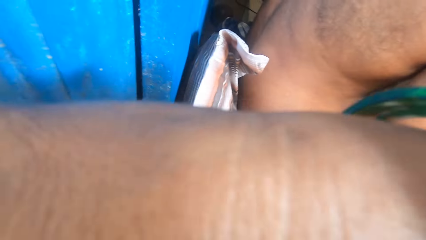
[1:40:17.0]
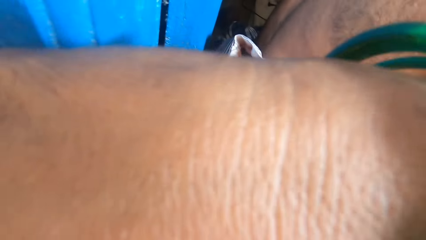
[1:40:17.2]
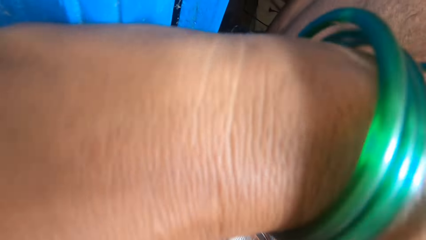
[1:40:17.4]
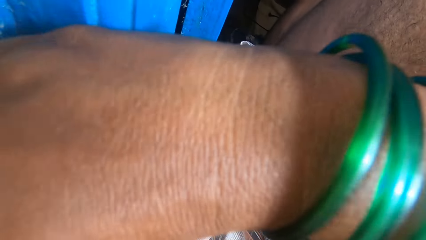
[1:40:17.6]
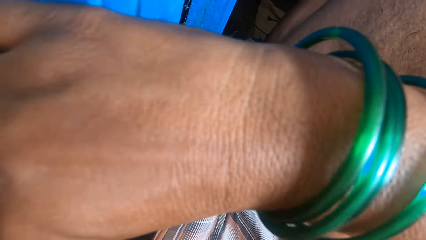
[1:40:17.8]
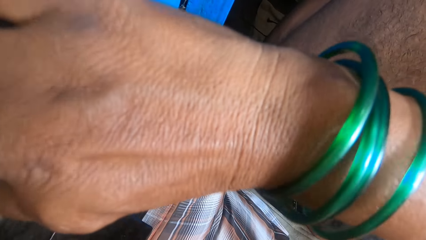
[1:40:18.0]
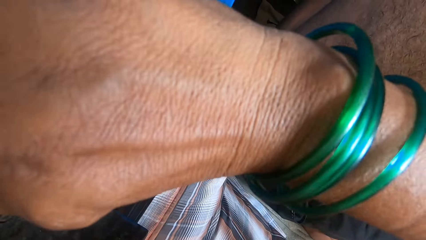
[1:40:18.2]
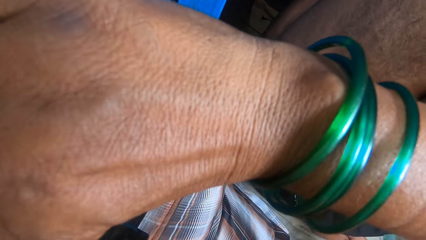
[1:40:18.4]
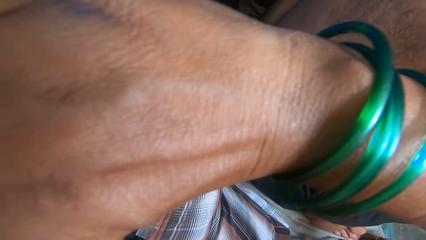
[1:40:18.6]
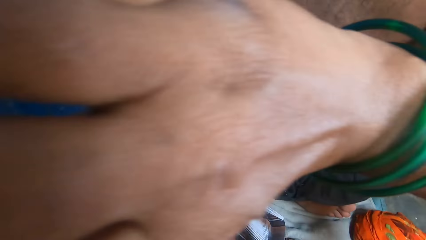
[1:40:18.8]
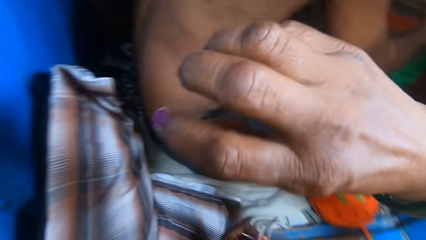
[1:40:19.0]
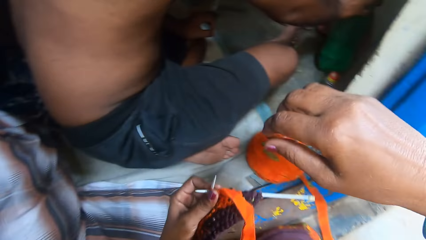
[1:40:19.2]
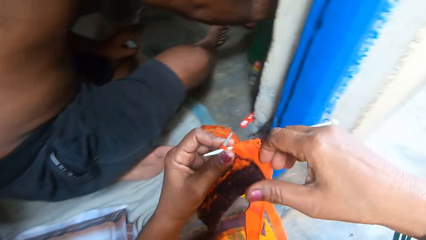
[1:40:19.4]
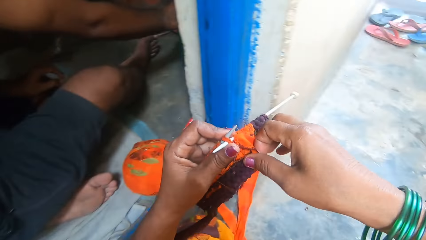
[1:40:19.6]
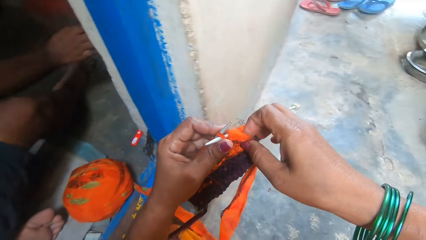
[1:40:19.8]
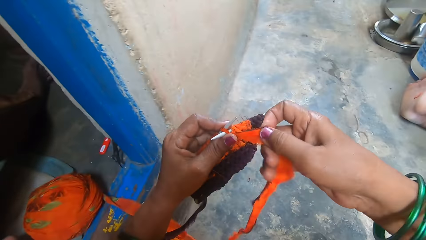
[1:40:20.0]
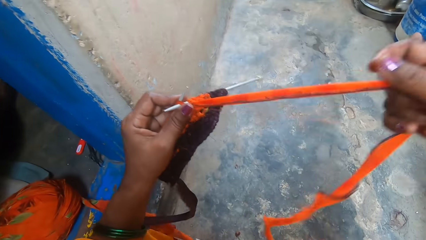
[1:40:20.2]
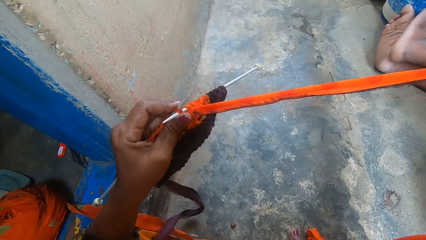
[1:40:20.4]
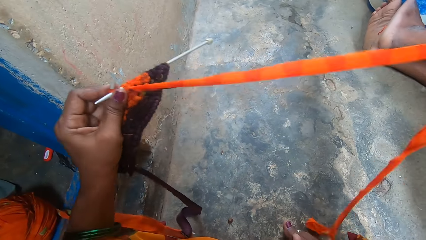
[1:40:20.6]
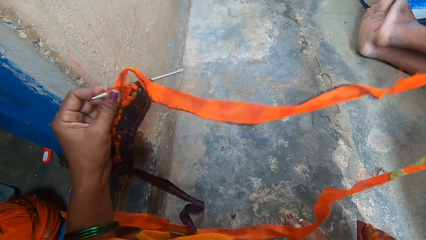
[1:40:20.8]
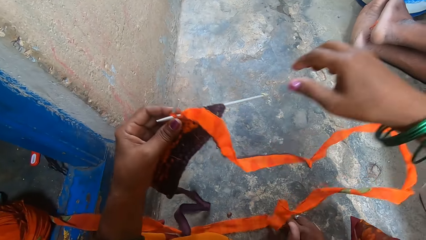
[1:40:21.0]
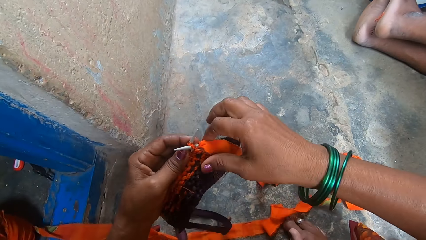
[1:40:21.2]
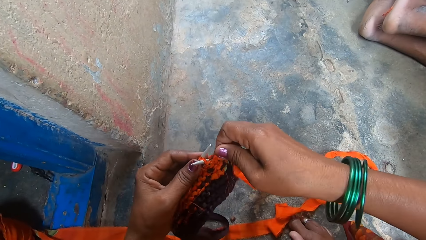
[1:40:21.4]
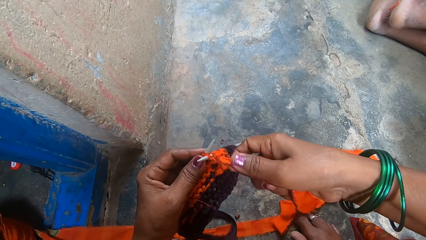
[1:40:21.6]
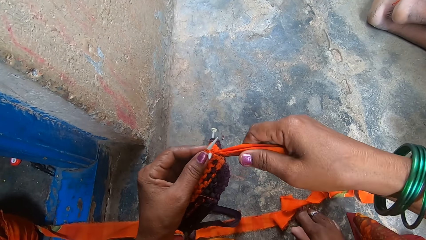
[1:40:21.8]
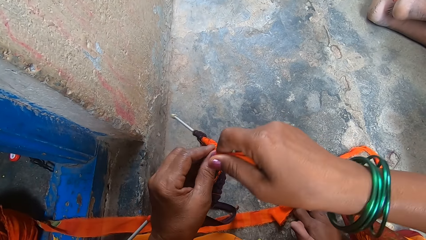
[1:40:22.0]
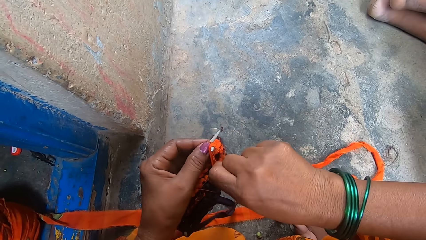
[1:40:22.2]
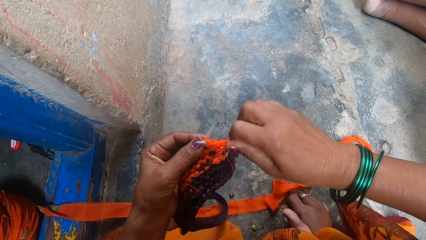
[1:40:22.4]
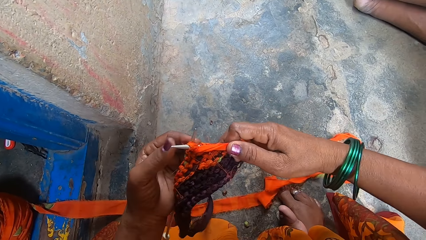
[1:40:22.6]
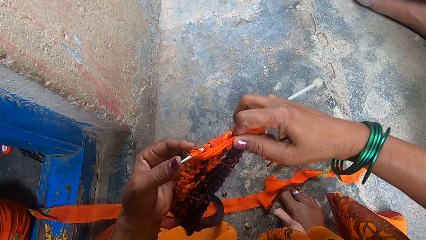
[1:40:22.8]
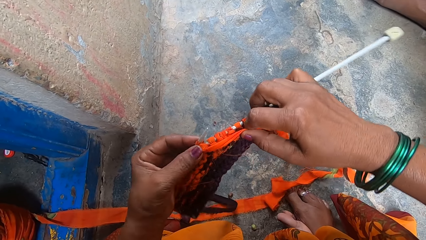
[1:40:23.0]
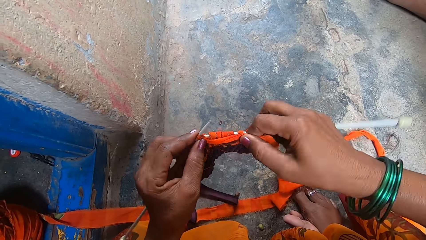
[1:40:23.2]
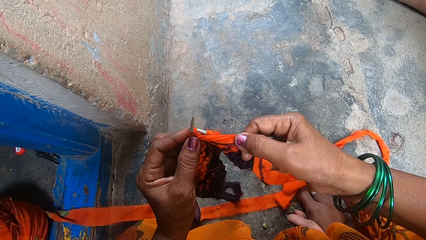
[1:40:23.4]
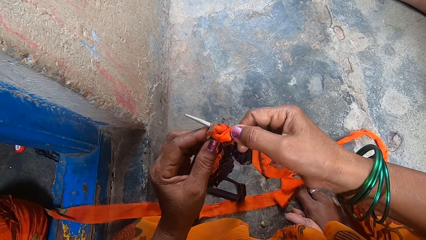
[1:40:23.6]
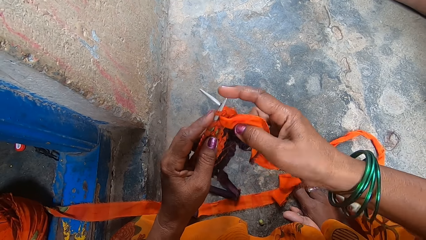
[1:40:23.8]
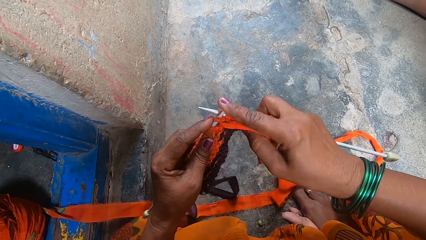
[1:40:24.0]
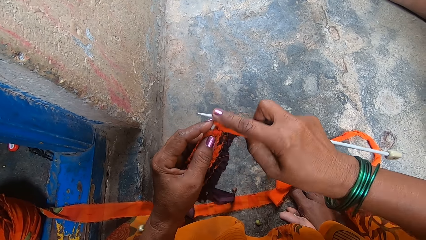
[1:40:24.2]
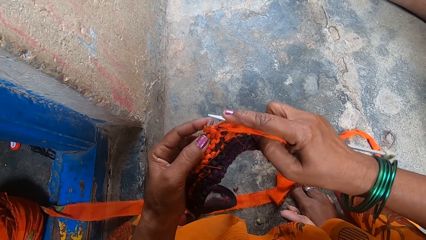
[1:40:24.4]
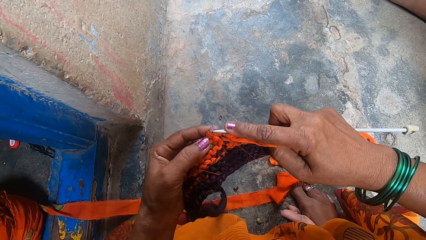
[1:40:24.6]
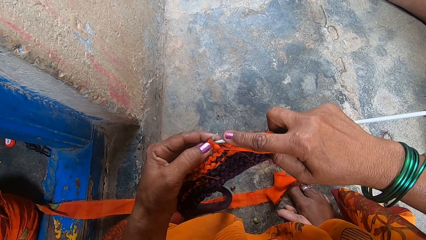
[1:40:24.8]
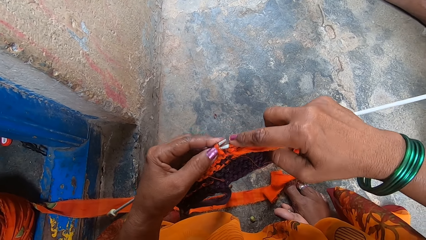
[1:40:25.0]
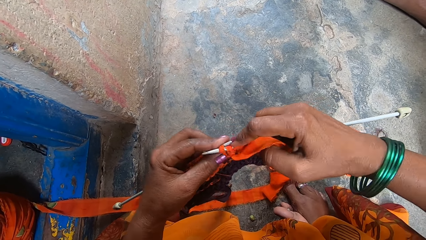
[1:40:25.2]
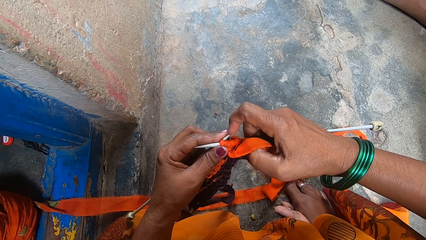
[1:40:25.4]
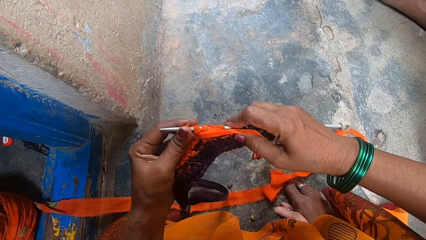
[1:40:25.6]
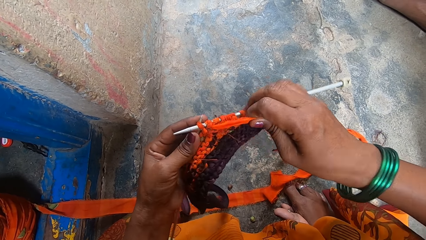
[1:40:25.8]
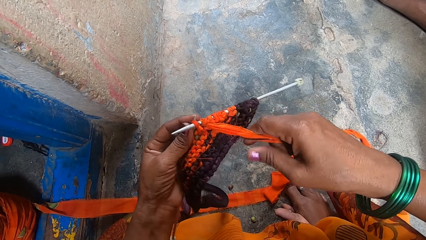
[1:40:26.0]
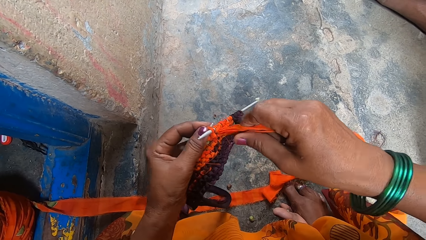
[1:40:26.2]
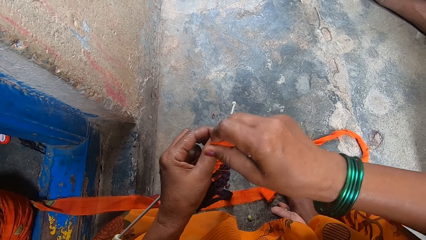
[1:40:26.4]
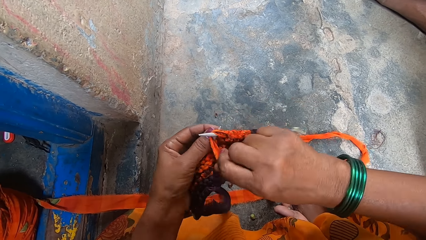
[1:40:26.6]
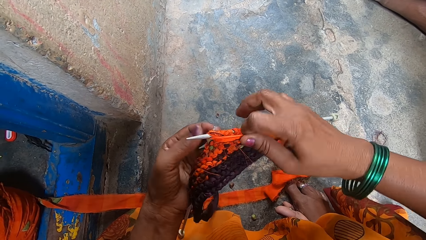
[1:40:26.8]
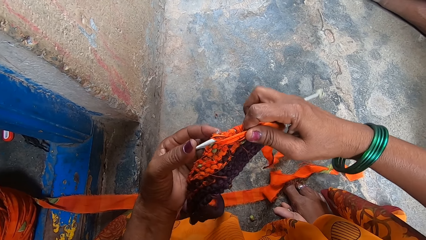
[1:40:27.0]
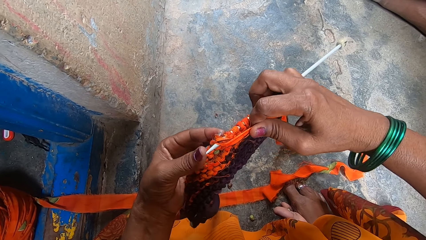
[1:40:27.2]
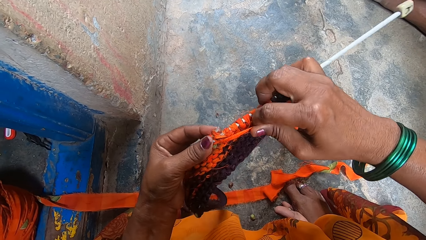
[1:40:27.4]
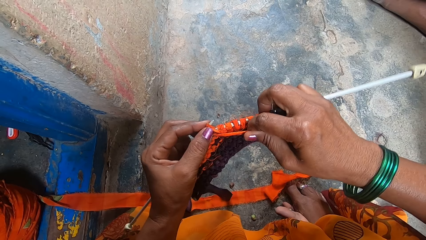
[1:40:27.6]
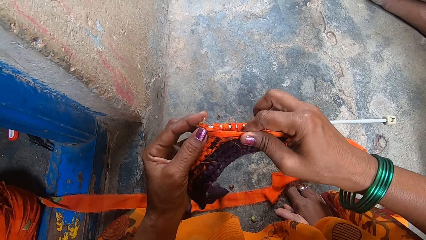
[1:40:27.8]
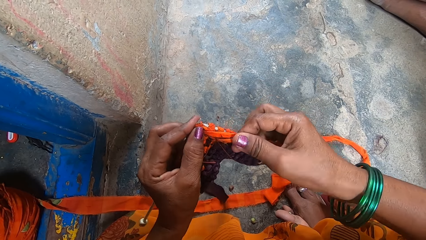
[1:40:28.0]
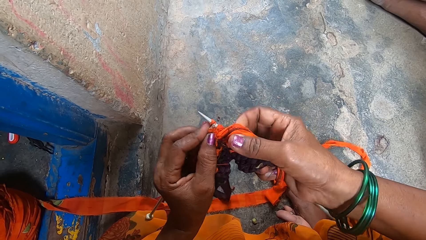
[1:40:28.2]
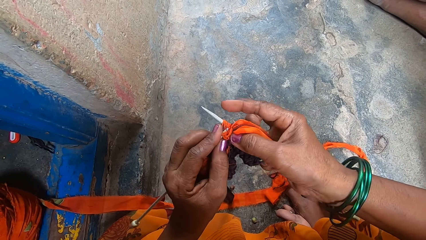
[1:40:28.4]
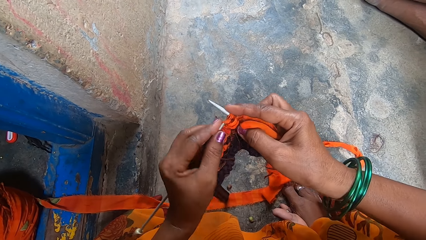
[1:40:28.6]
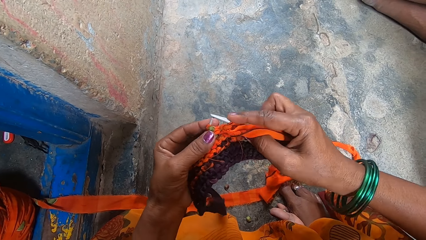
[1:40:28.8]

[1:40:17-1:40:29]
The camera wearer puts the glasses on the chair beside her. She straightens a piece of cloth. She pulls out more fabrics. She knits the fabrics with the knitting needles.

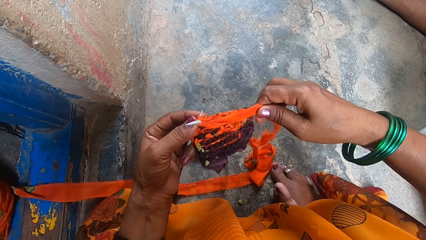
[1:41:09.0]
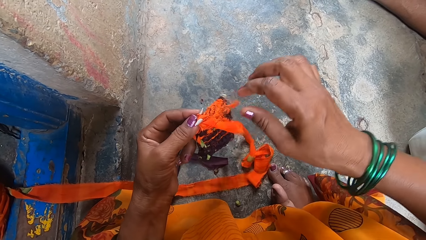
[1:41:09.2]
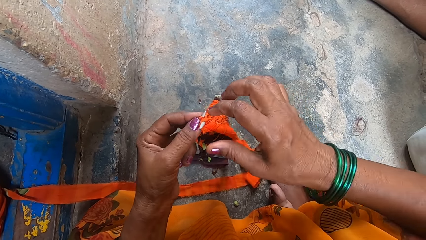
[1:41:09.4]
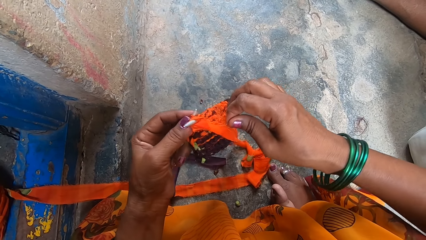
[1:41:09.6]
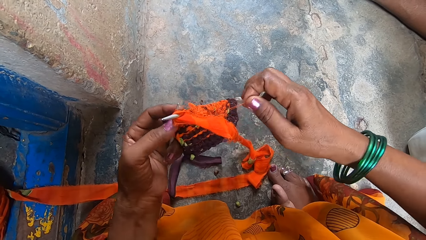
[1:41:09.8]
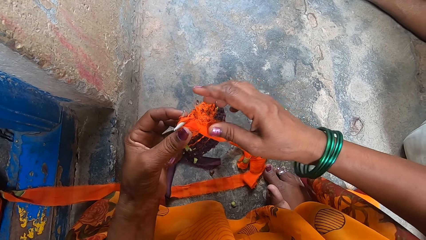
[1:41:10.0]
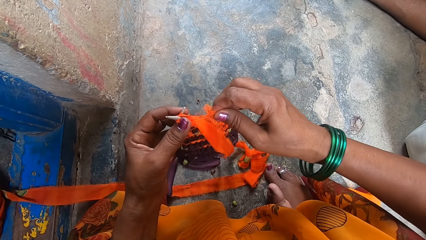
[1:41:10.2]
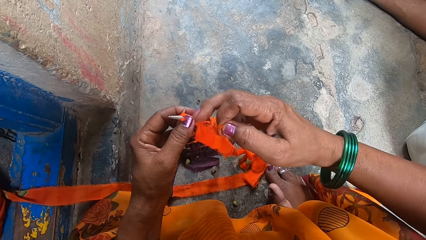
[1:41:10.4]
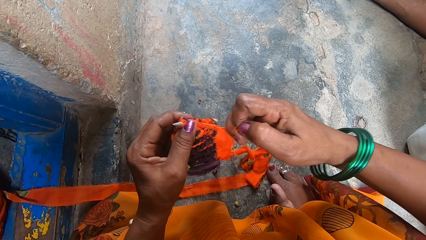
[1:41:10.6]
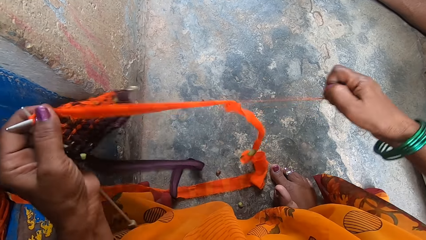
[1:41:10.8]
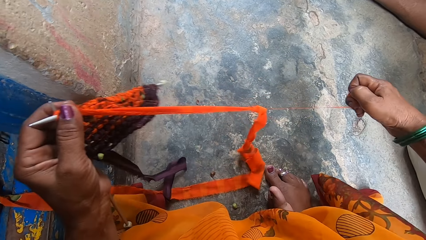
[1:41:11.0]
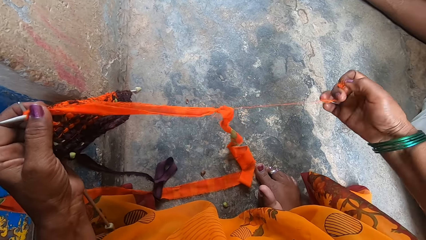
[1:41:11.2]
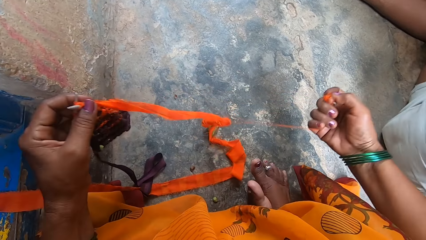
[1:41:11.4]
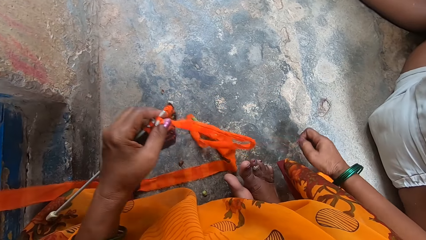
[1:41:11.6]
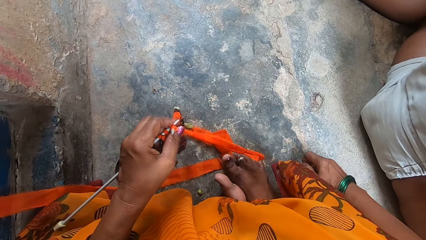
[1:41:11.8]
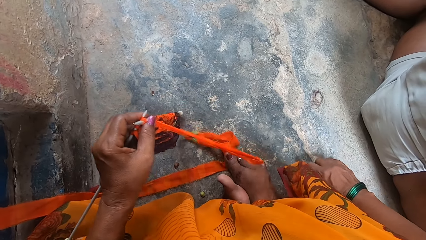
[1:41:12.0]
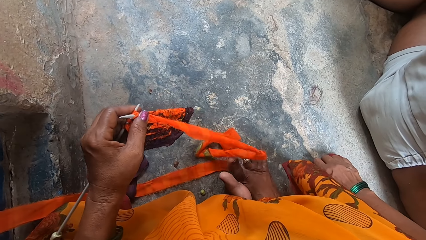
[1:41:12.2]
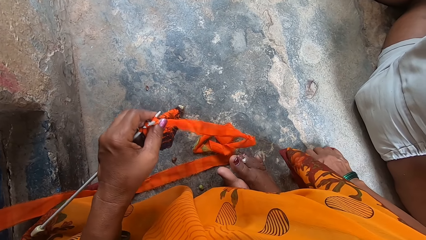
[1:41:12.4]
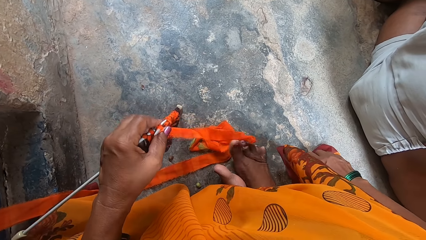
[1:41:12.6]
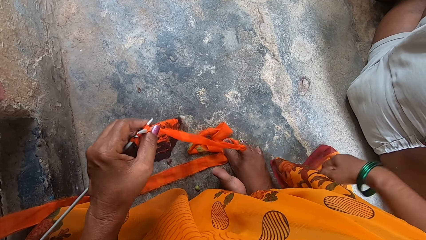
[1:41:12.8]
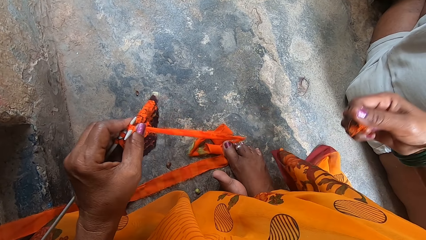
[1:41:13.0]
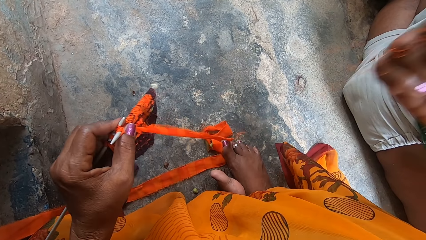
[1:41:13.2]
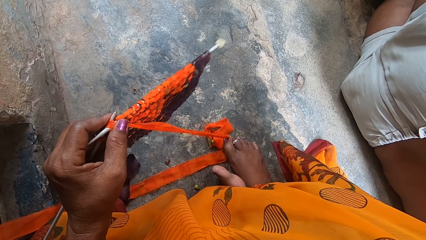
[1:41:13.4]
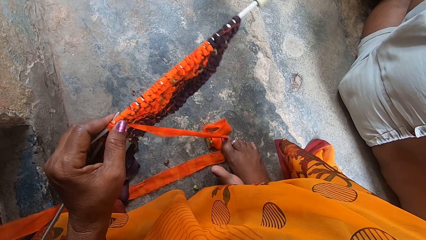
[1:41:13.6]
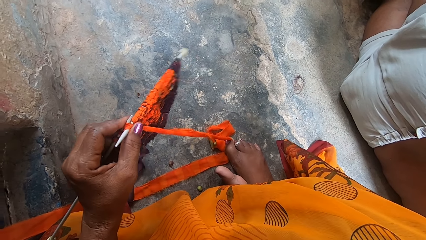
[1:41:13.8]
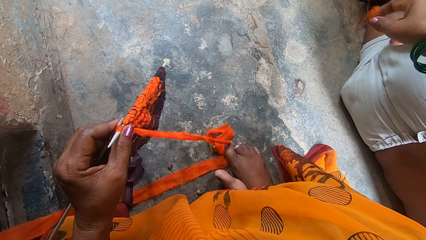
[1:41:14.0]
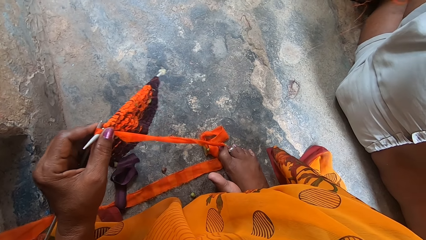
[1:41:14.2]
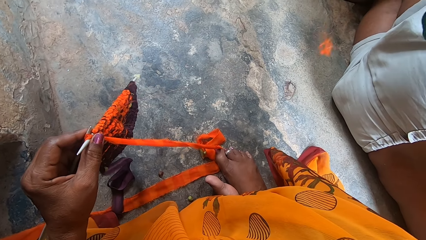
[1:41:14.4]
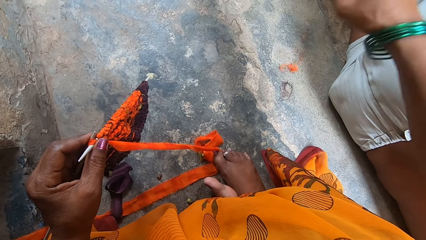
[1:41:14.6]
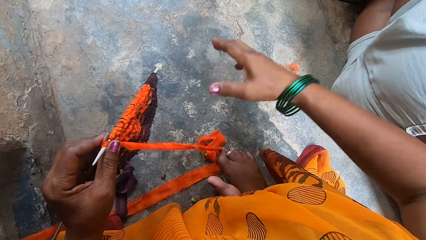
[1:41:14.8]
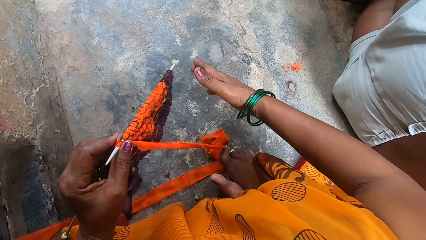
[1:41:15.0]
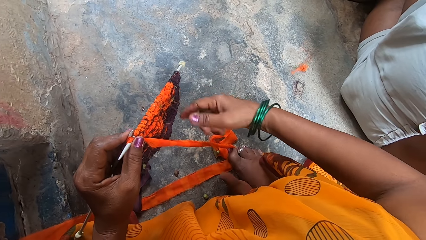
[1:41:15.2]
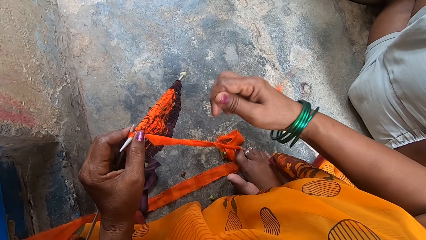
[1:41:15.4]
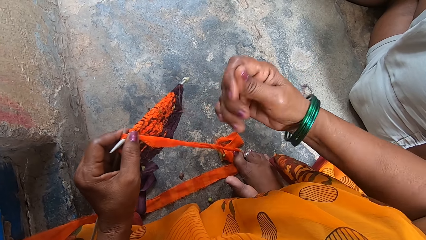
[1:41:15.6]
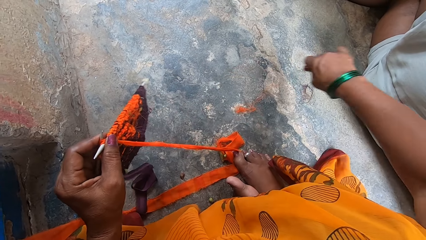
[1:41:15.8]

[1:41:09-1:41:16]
The camera wearer tears a piece of cloth. She cuts off the thread on the fabrics with her hand. She steps on the thread.
